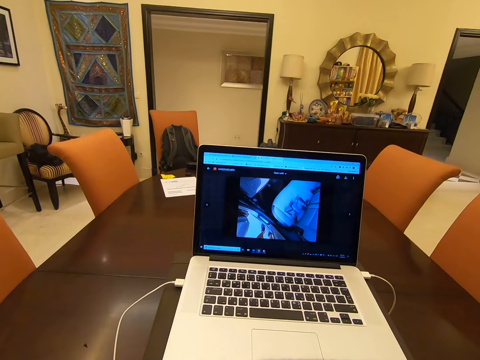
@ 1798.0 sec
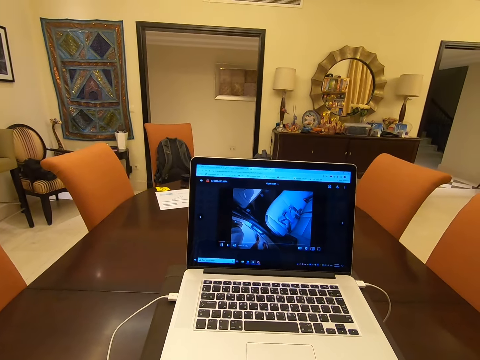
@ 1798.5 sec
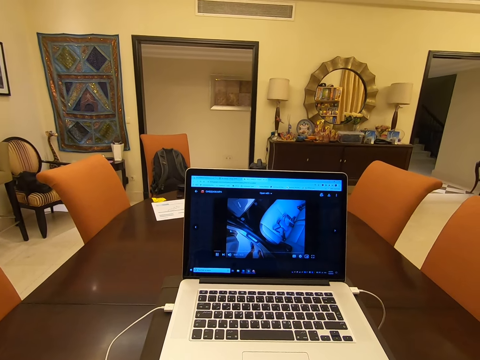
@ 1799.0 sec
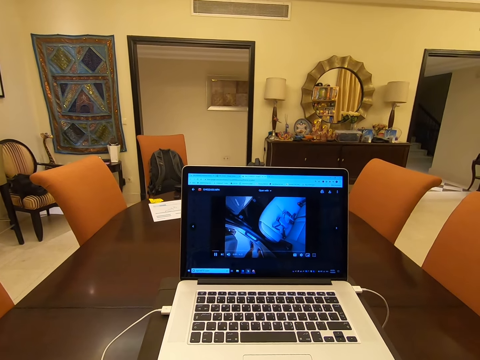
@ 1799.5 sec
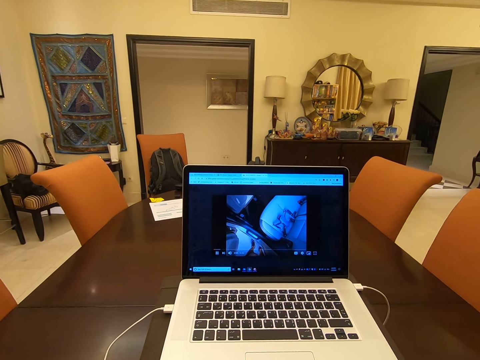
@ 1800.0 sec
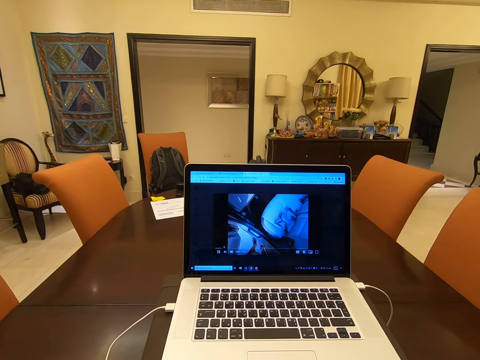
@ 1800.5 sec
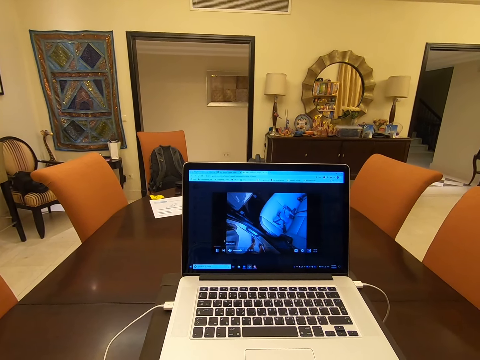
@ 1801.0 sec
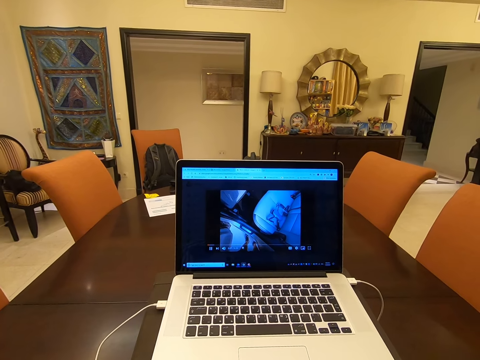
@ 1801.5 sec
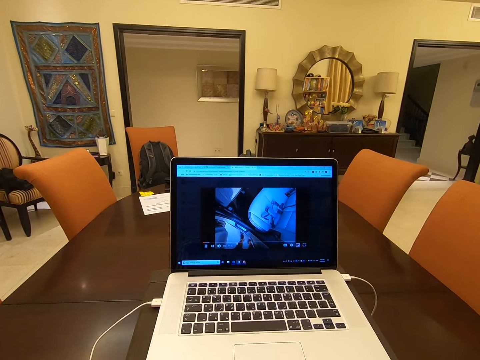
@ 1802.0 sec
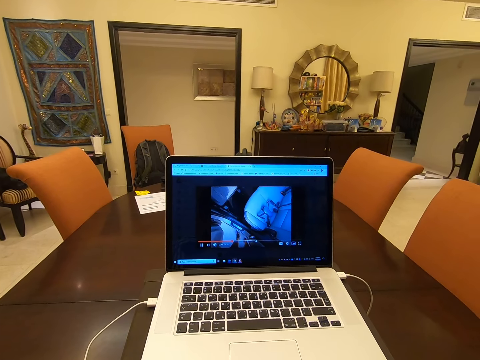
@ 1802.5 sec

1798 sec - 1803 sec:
The camera wearer puts their head down.

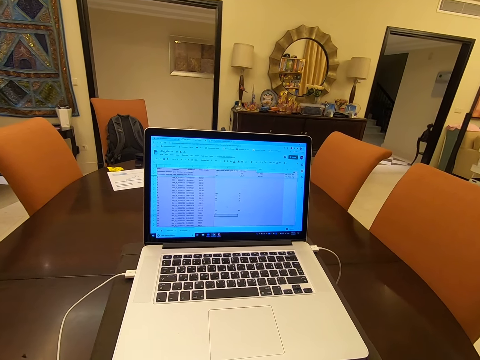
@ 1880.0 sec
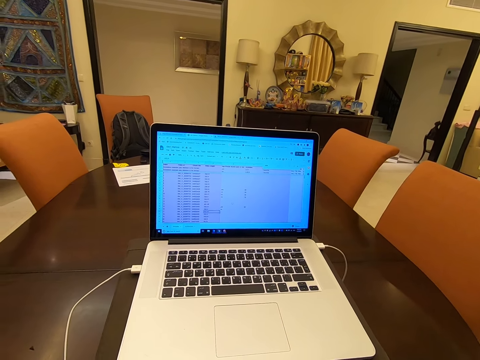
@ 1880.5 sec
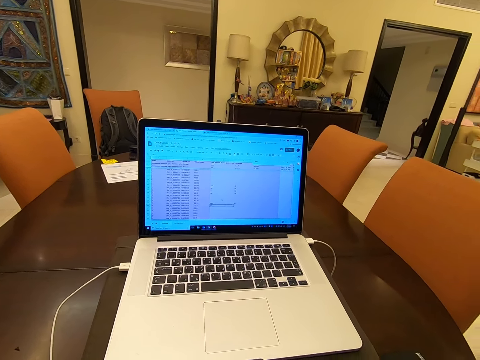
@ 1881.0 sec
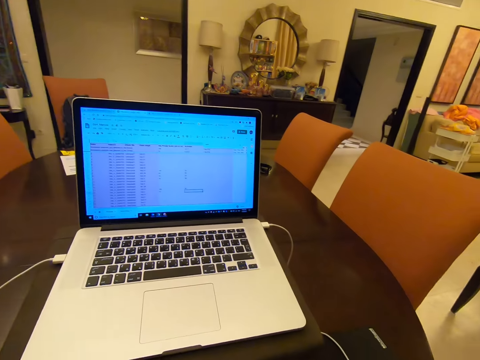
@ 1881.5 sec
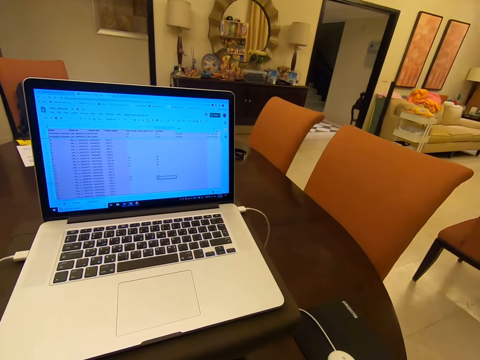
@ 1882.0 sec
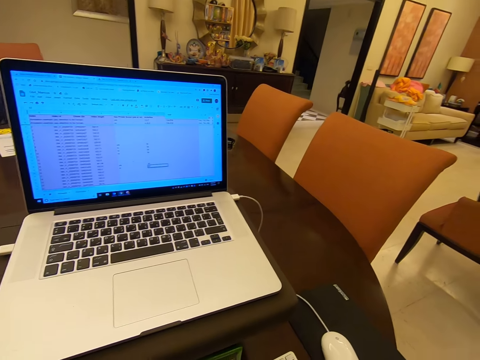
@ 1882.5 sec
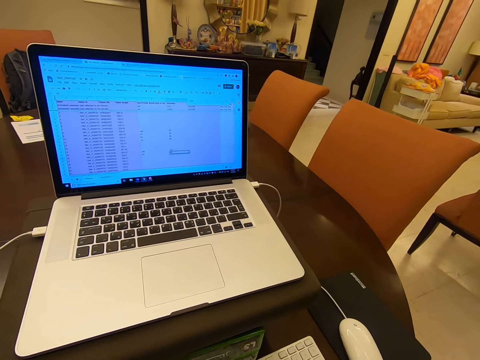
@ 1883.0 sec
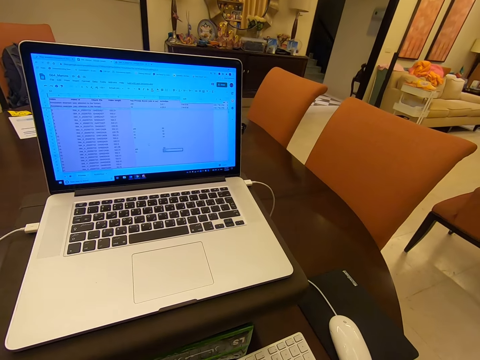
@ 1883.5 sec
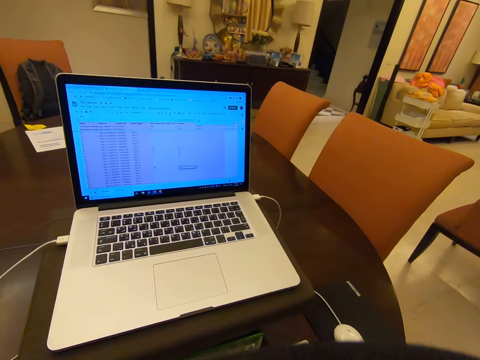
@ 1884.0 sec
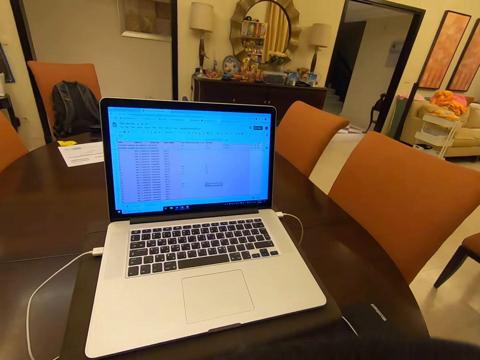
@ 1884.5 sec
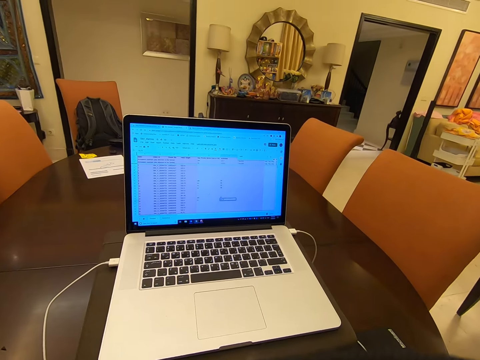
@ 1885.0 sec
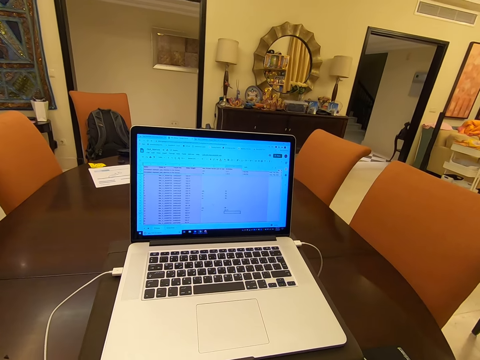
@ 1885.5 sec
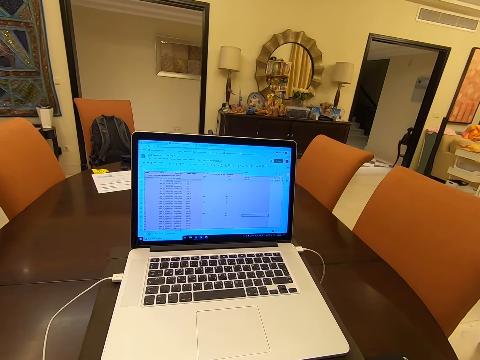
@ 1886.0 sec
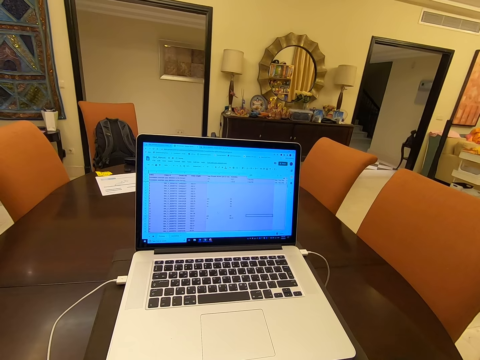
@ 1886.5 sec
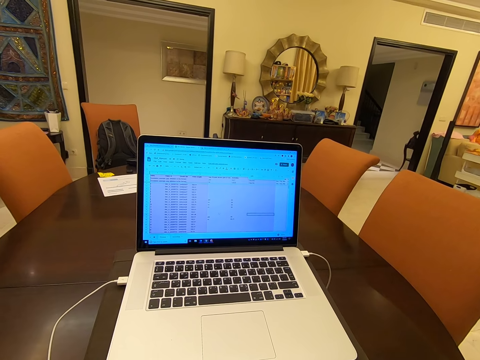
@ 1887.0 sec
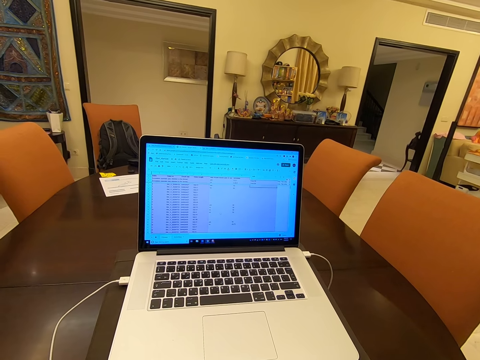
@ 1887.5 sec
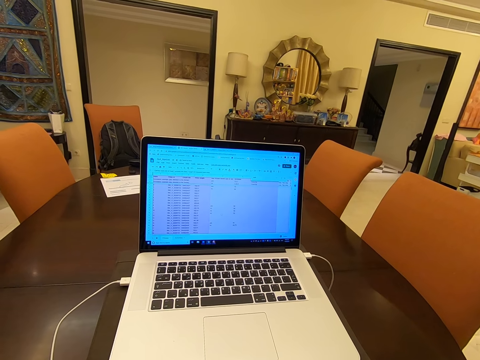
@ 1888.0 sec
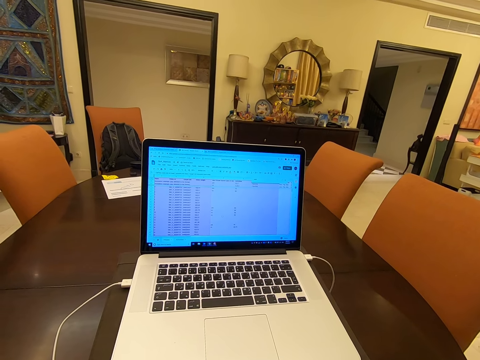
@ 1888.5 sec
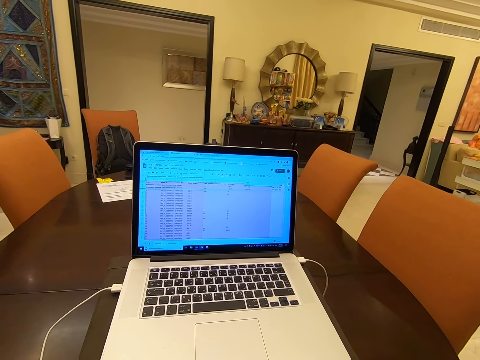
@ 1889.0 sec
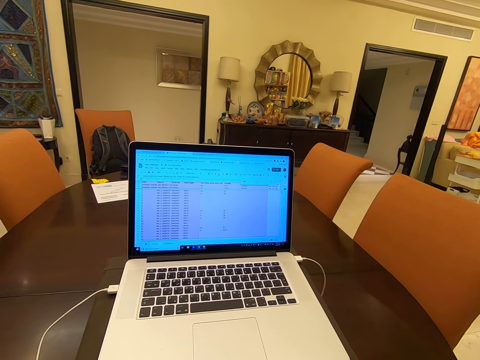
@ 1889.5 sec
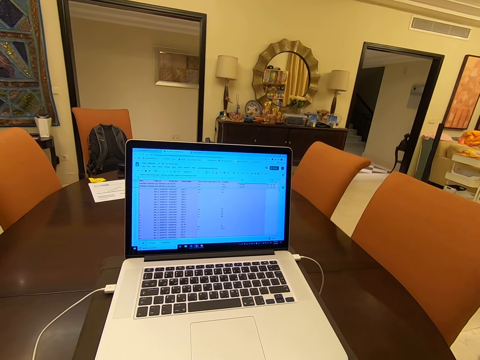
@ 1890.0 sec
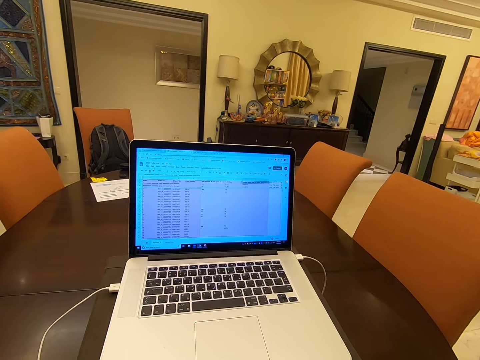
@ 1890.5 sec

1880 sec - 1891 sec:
The camera wearer looks around. They lift their head up and put their head down.

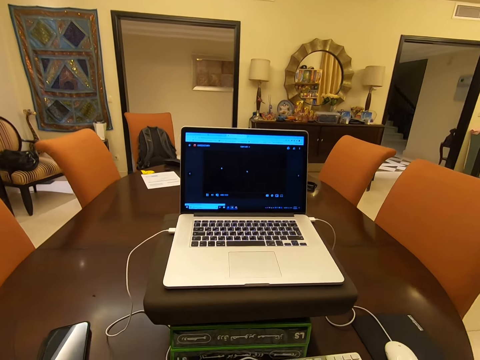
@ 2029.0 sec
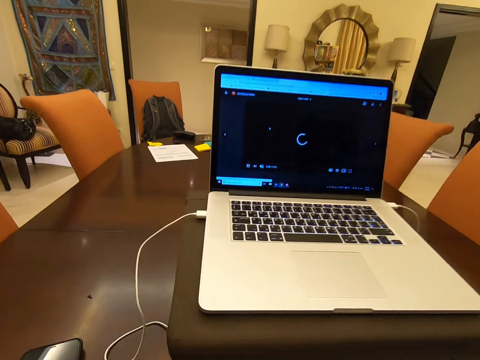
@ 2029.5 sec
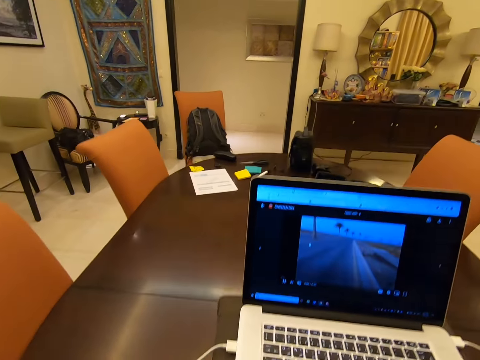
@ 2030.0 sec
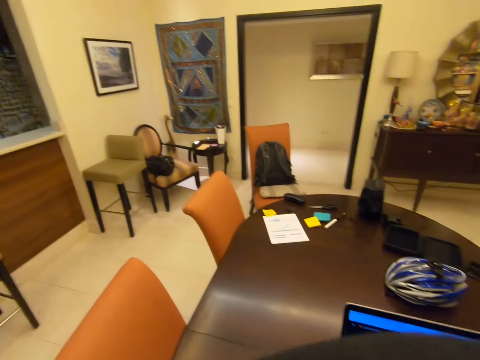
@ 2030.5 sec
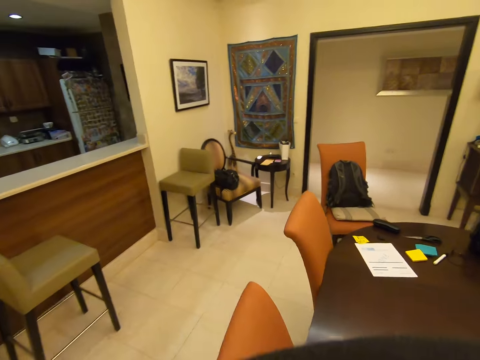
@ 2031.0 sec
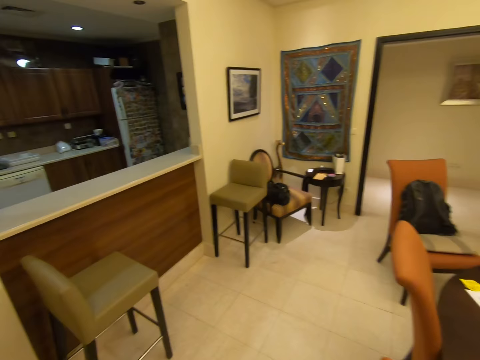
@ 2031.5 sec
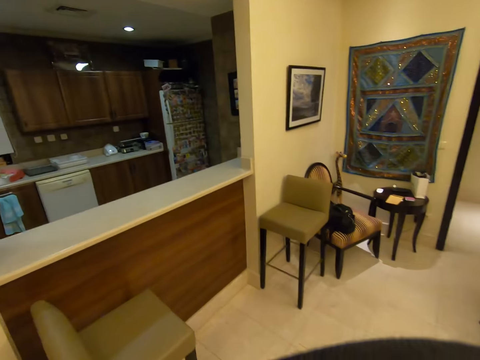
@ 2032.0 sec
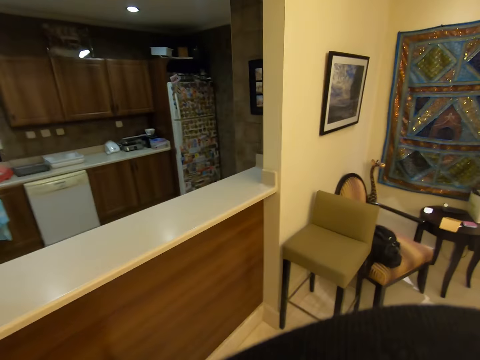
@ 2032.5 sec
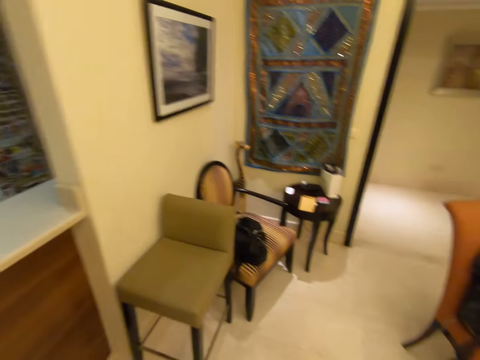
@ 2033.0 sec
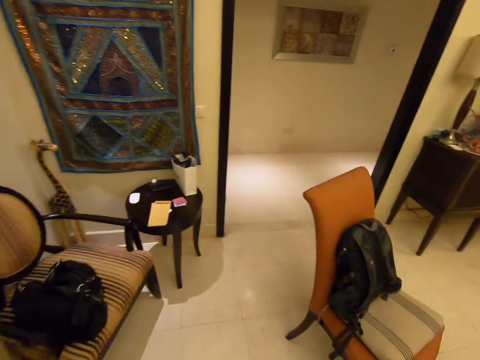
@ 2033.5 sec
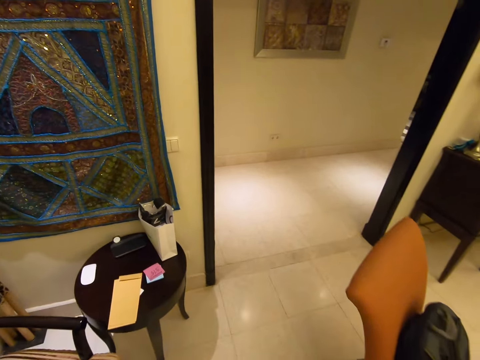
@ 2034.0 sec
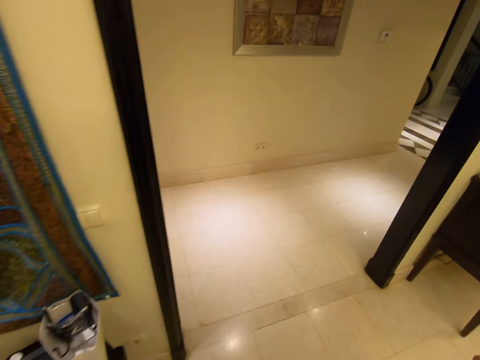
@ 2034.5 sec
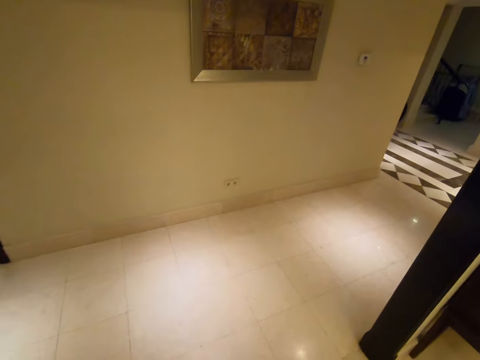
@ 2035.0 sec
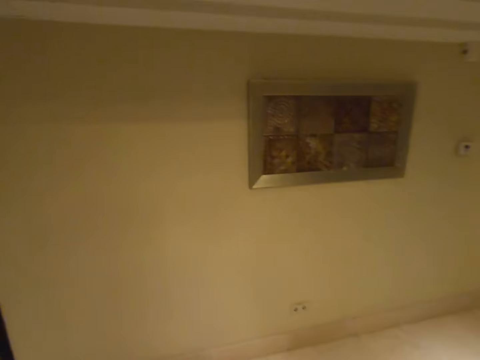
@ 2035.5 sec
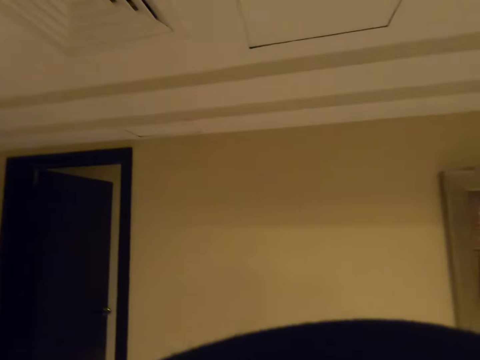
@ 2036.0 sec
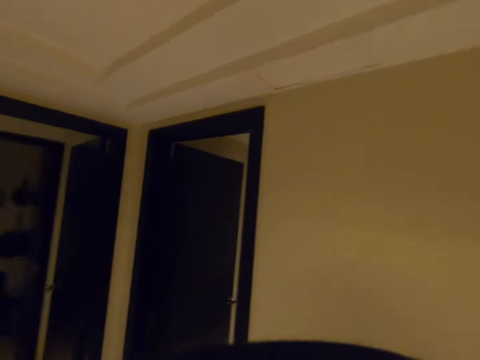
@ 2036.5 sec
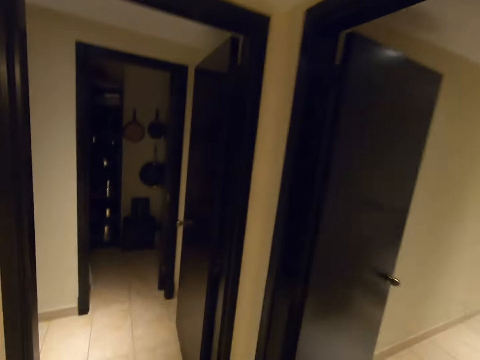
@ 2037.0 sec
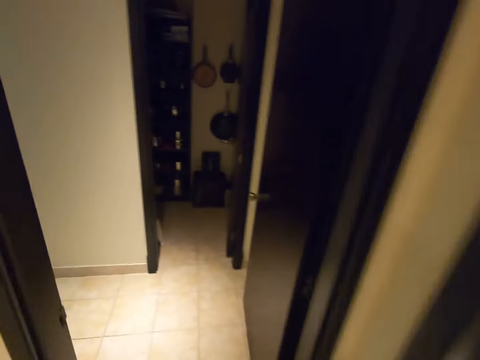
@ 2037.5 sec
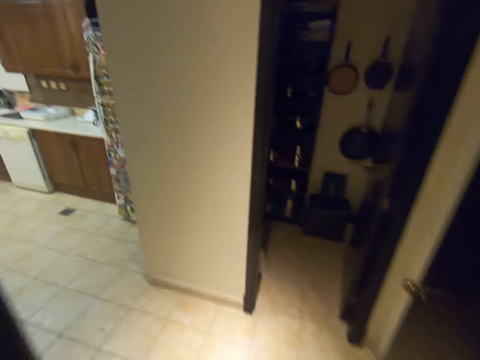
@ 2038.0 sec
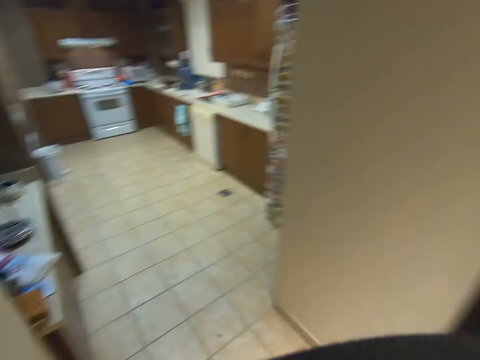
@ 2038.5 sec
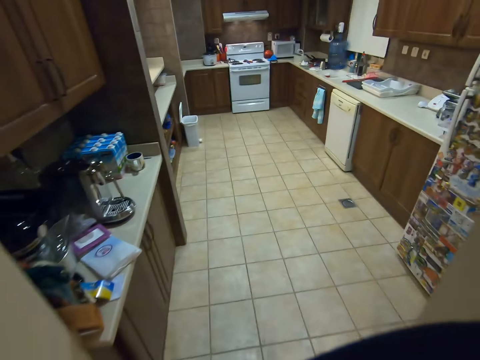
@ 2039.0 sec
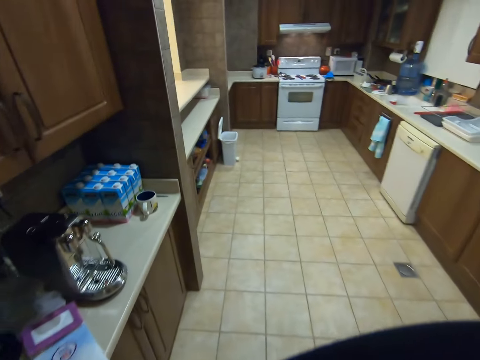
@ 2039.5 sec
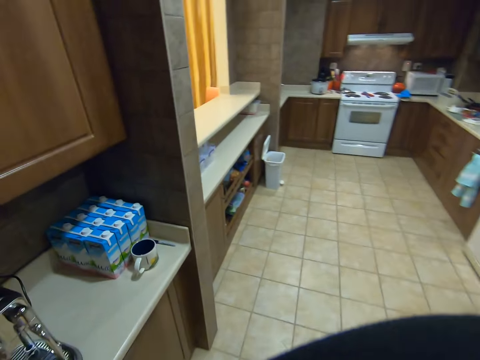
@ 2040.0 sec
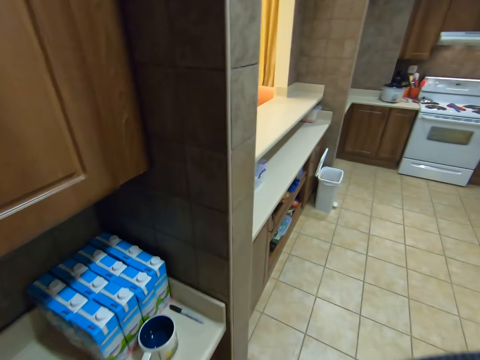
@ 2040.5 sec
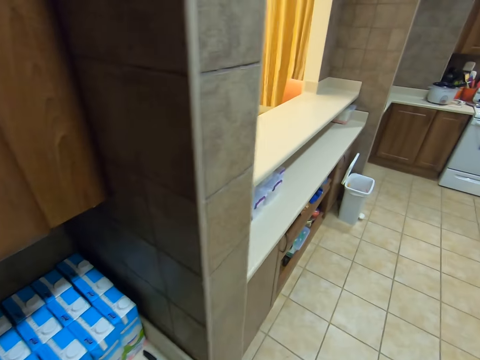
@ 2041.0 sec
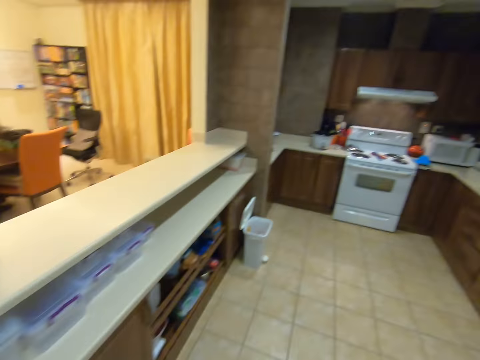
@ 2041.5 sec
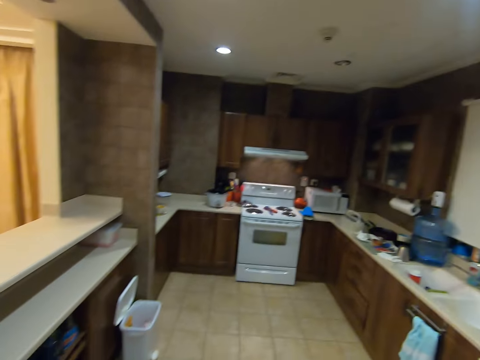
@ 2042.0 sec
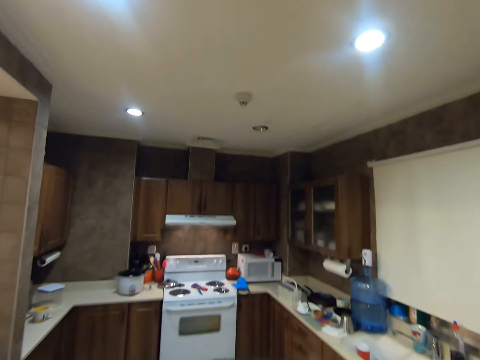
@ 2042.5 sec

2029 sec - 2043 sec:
The camera wearer stands up. They walk to the kitchen. They walk around the room. They walk into the kitchen. They pick up a cup.
